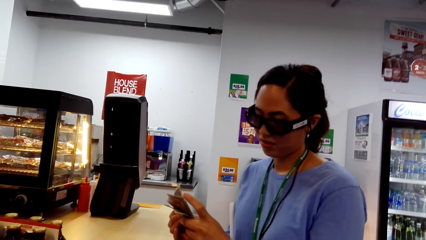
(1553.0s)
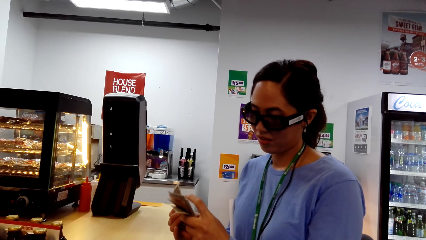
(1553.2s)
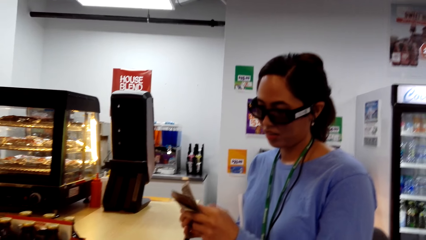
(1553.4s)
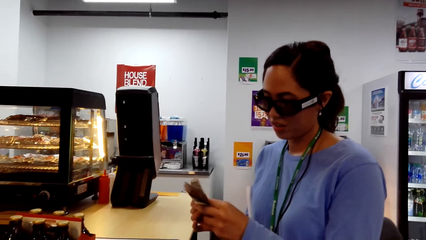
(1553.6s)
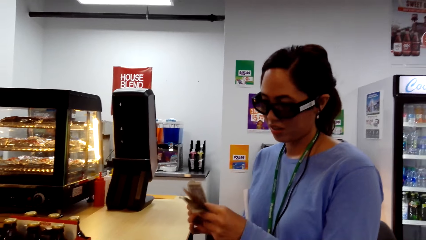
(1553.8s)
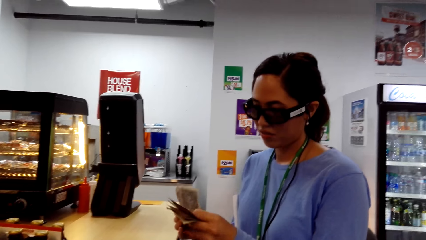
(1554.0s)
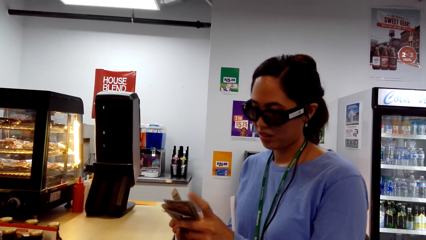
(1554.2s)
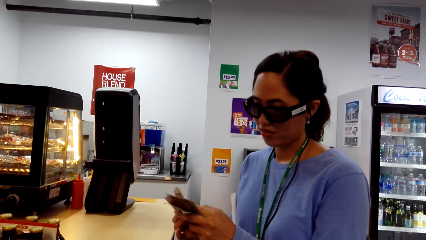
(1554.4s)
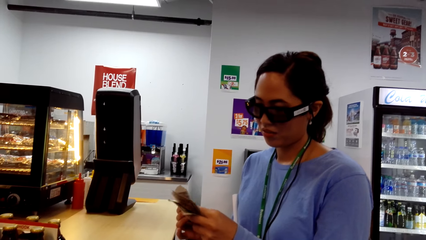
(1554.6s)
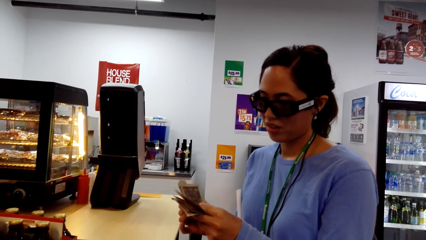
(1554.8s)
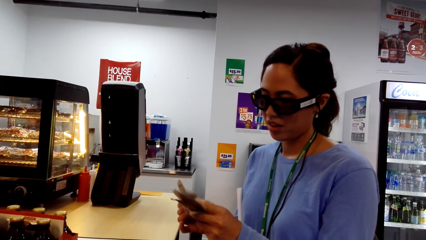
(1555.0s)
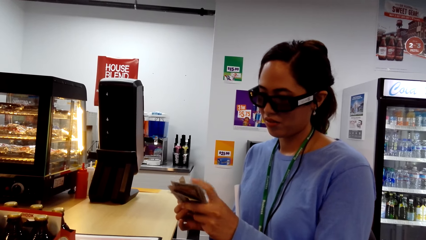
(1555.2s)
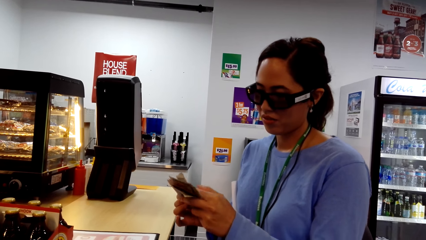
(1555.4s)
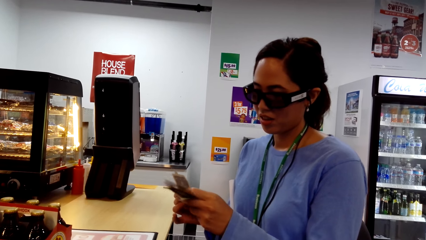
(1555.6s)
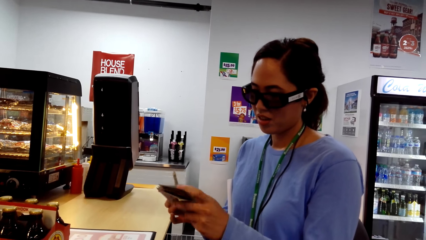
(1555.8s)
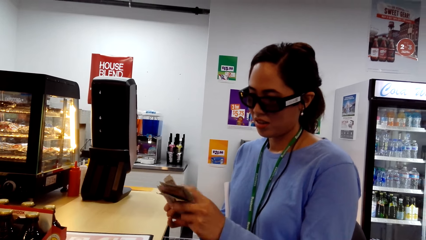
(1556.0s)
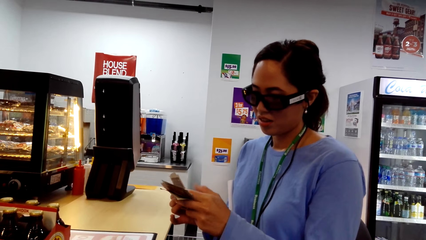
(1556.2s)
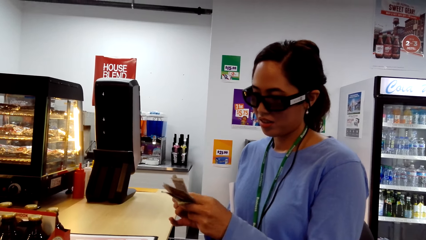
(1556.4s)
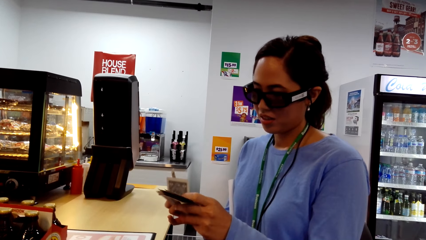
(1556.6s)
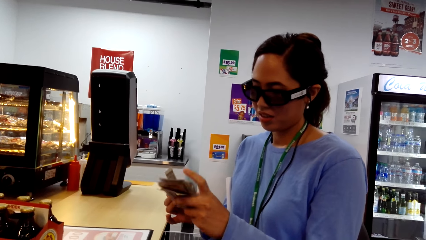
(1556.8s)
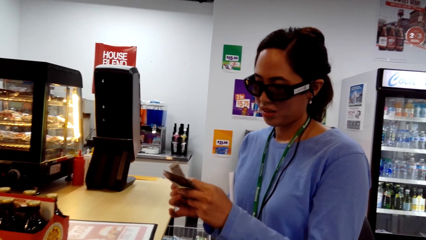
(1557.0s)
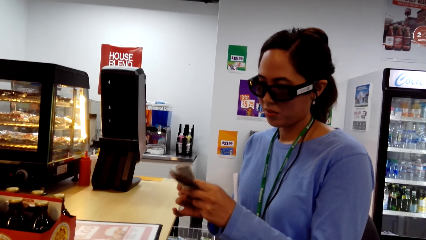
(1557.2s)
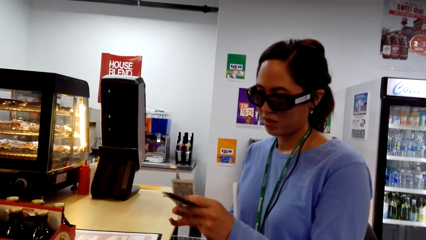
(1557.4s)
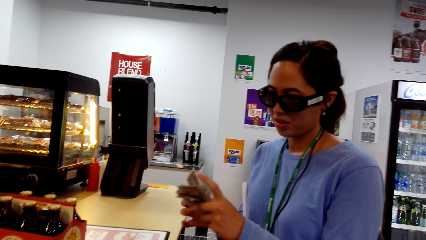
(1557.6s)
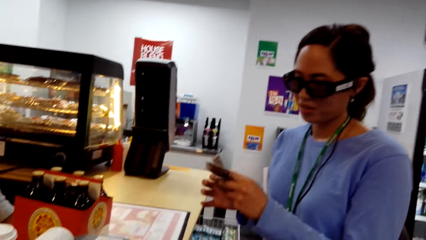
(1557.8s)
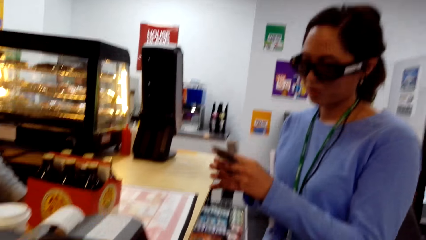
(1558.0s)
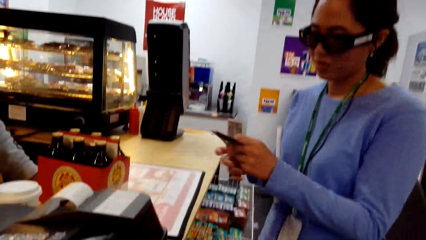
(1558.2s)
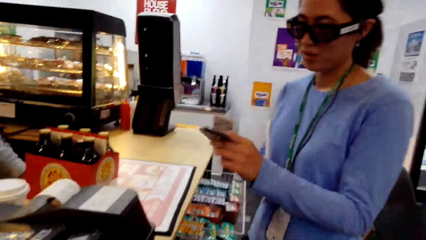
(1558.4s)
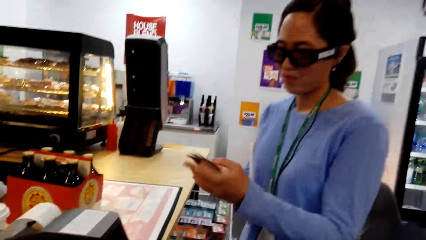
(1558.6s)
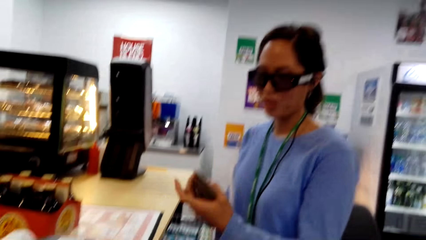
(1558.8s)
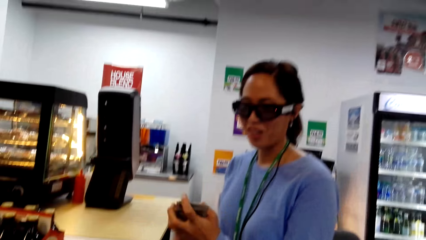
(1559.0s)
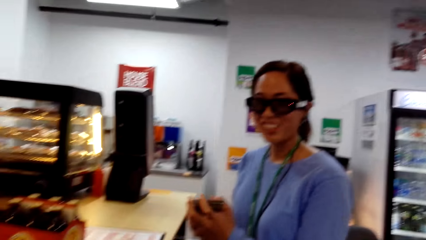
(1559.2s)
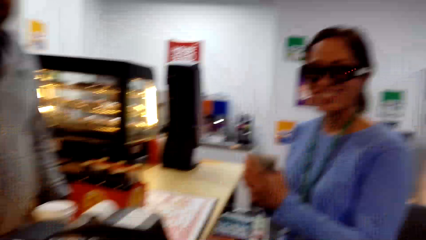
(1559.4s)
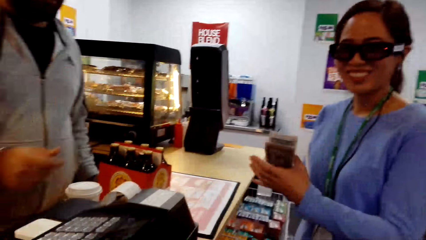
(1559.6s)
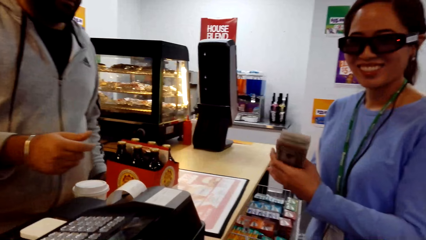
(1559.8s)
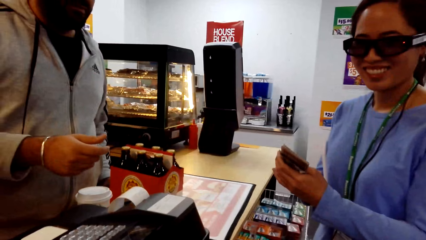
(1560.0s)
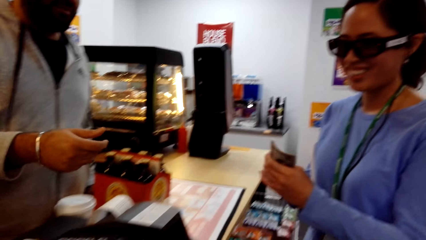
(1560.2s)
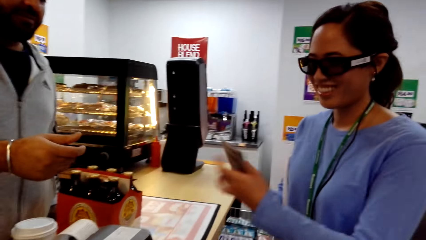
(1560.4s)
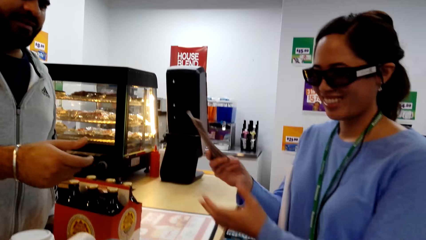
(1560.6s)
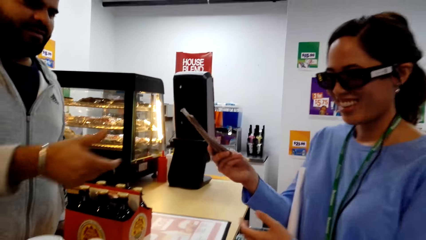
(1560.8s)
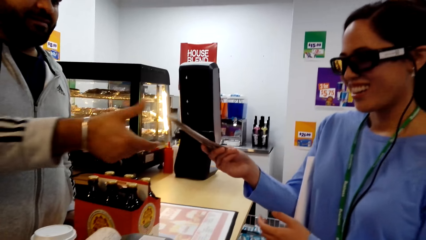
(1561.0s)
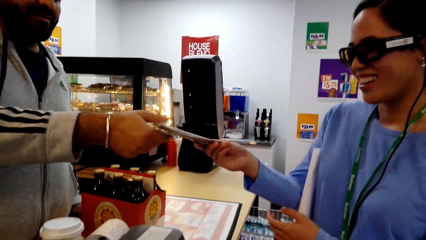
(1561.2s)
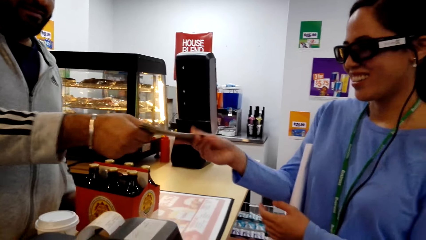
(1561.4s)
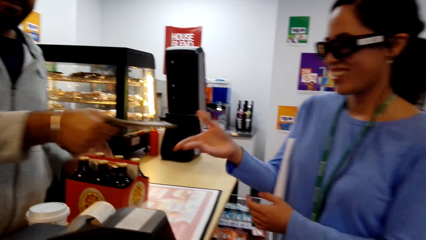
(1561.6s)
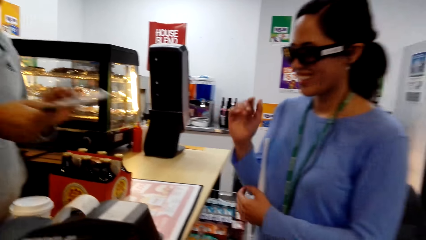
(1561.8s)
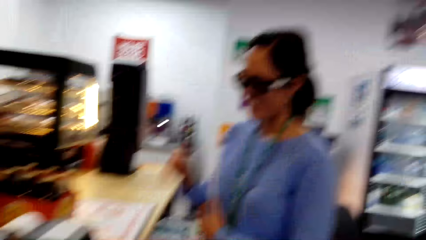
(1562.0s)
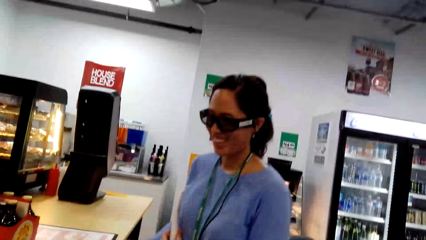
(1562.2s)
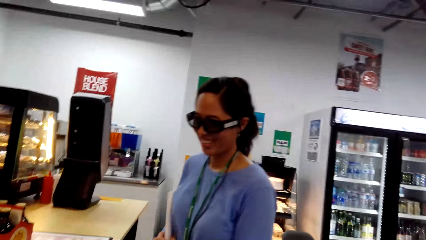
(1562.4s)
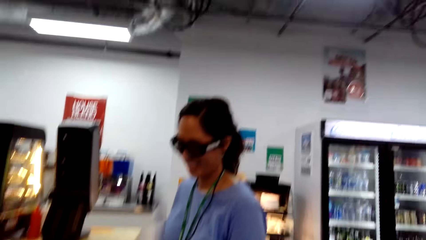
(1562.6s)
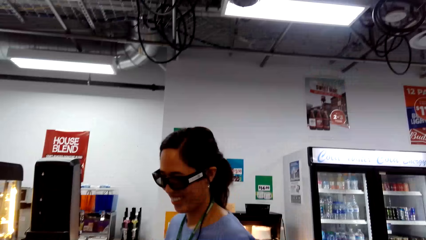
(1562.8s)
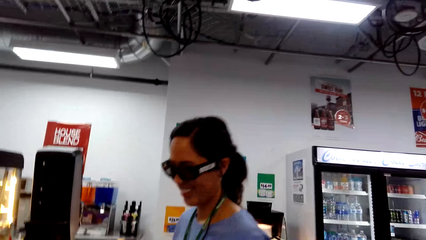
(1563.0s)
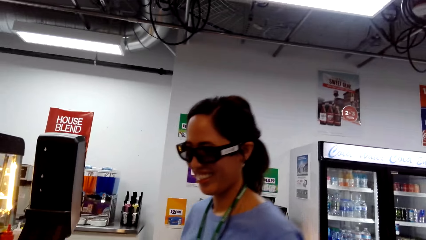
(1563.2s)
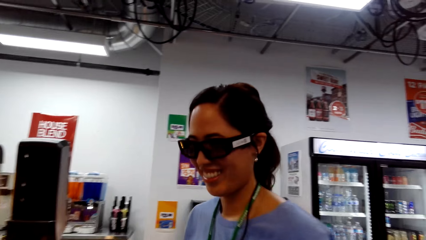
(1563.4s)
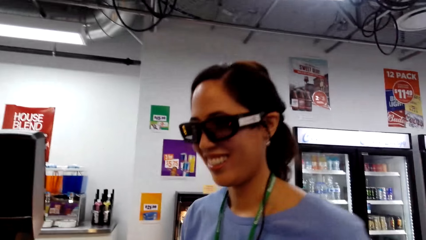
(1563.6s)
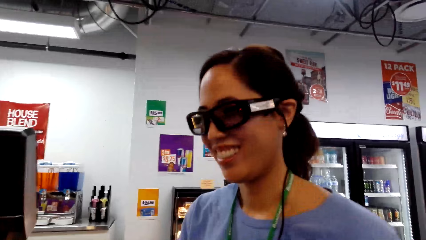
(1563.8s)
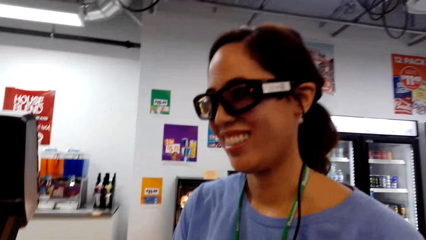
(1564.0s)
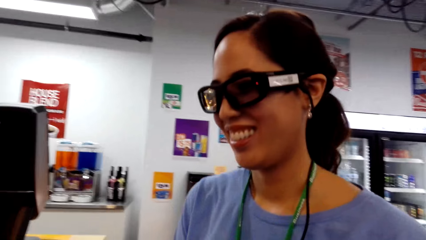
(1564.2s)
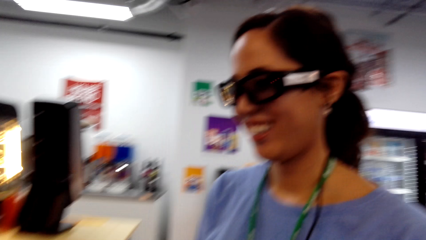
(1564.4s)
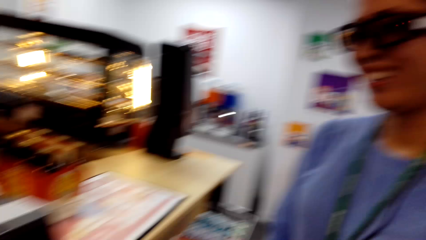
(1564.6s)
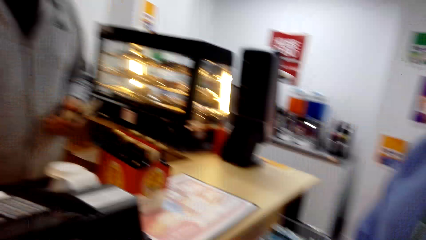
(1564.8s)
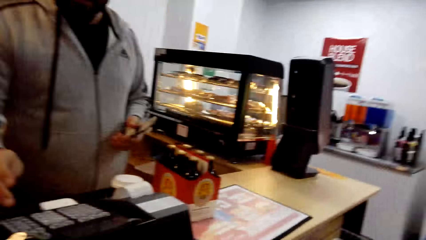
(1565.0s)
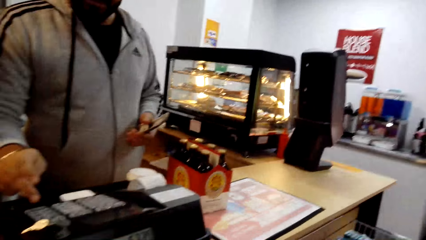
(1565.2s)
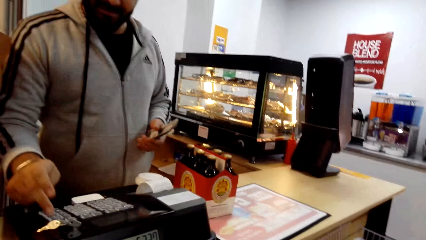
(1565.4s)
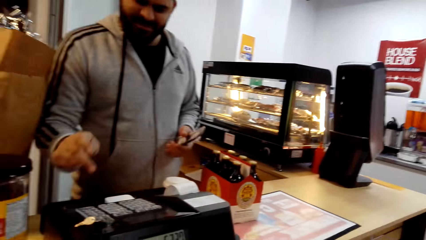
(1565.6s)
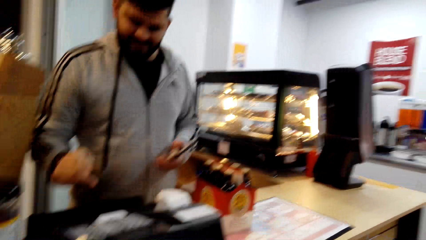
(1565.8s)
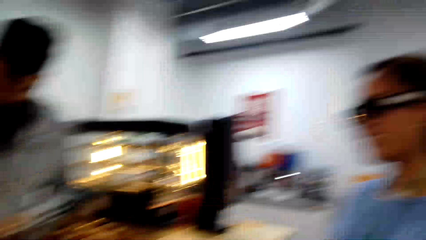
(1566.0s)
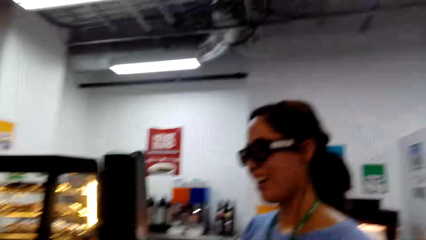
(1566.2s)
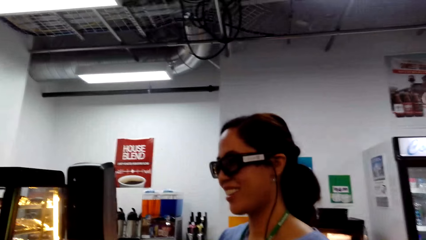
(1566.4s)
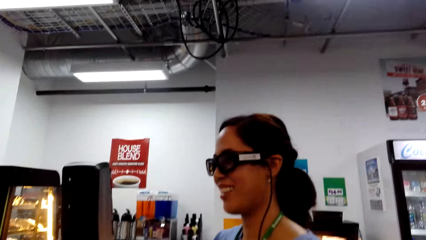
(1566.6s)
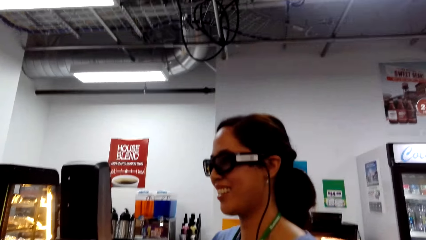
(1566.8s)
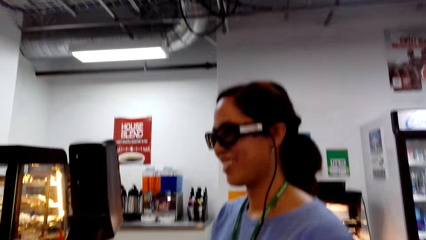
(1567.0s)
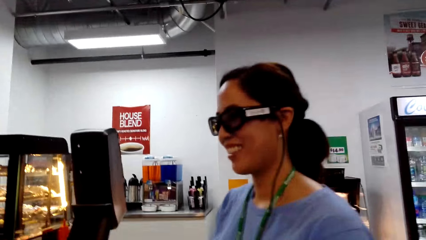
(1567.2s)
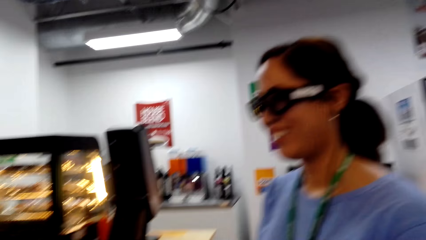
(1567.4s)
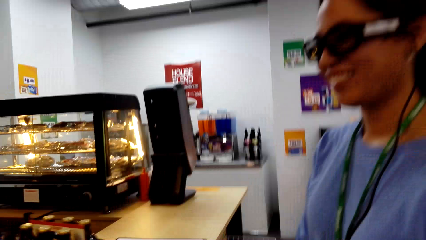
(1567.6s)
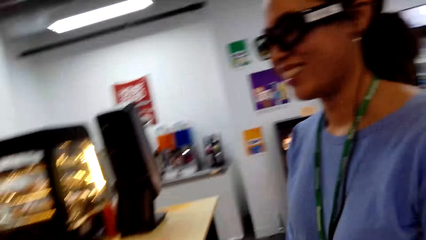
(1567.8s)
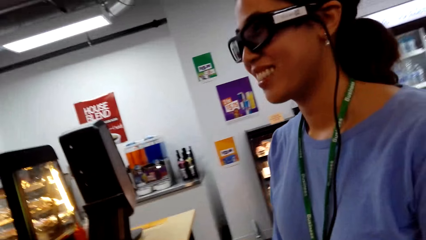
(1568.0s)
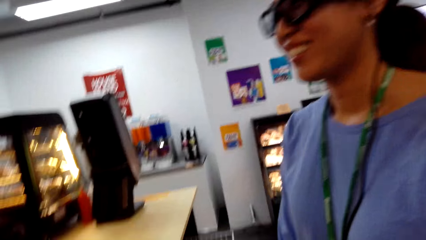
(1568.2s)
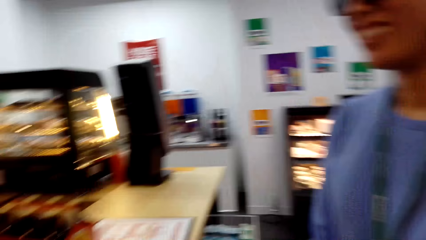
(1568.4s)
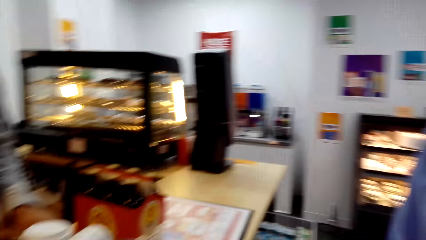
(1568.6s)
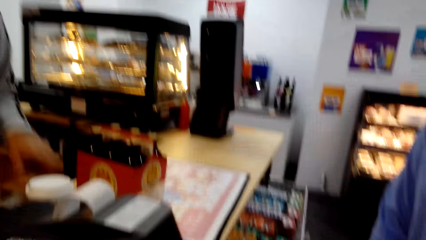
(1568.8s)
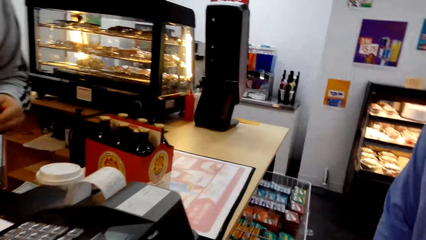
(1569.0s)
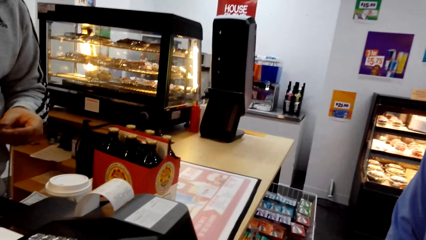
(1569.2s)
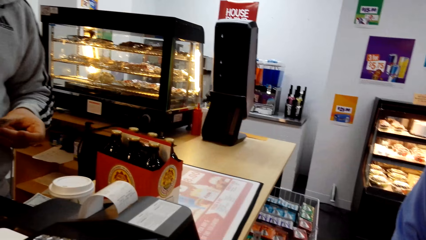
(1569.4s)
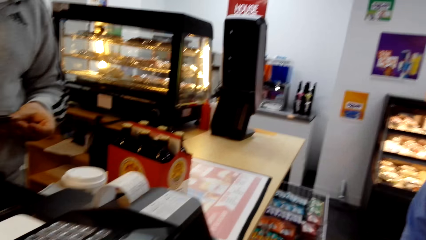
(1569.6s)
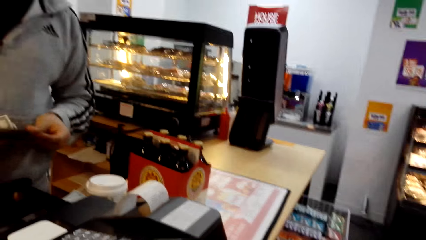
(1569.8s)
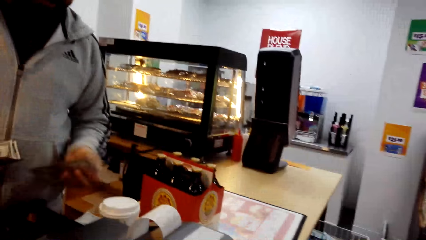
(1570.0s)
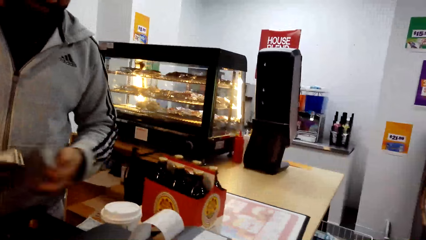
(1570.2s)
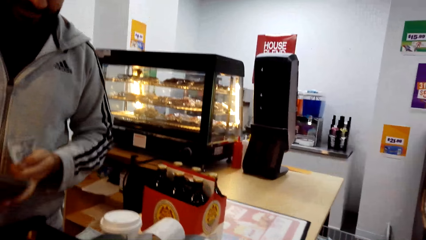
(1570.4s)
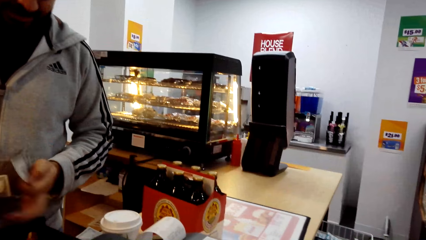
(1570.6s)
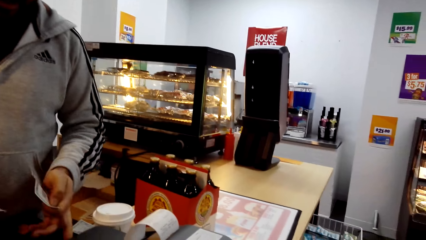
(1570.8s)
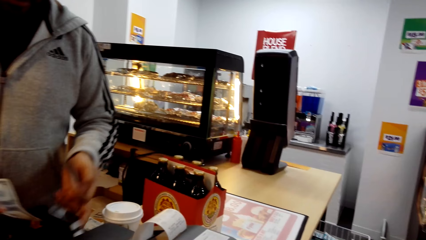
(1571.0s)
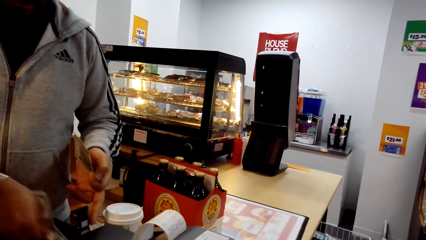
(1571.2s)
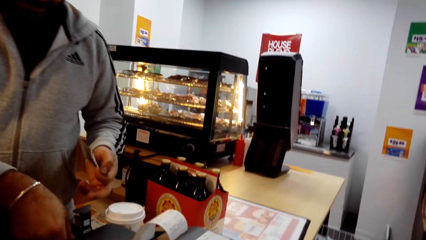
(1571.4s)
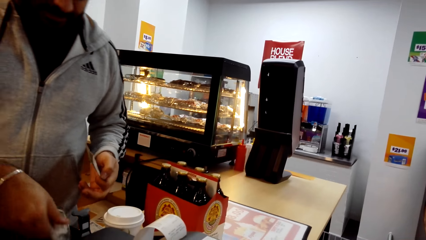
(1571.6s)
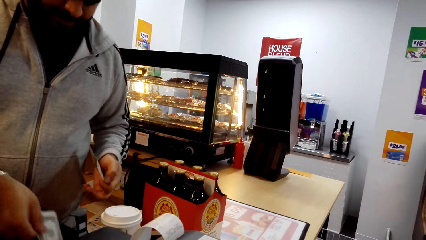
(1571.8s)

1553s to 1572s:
The camera wearer converses to the woman. The woman gives another man the money for the items. The camera wearer converses to the woman.
